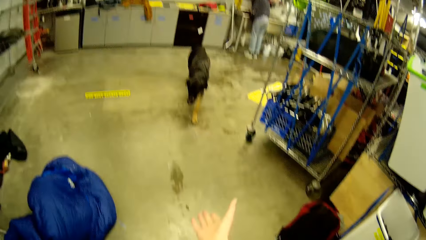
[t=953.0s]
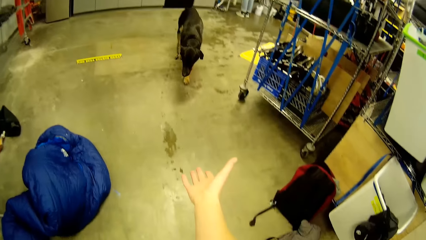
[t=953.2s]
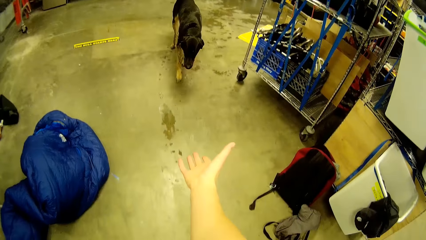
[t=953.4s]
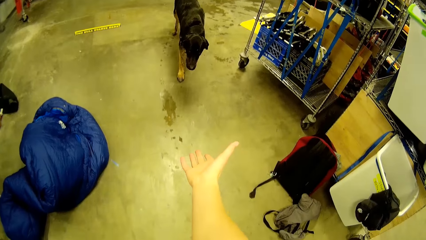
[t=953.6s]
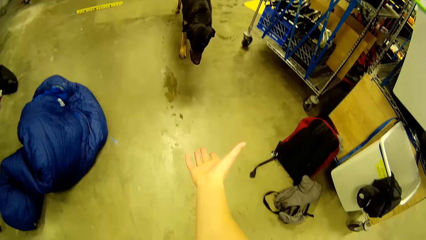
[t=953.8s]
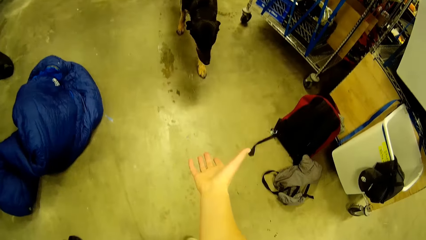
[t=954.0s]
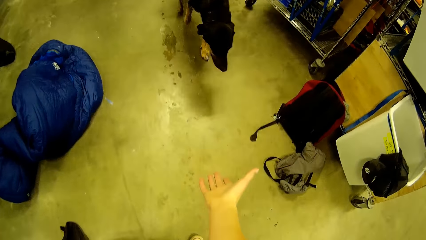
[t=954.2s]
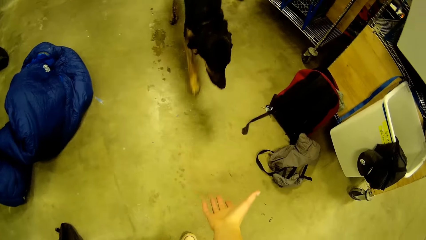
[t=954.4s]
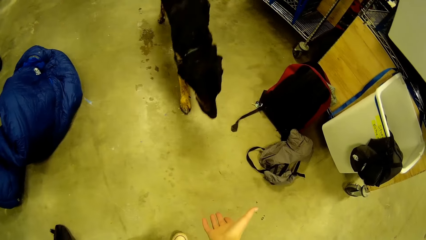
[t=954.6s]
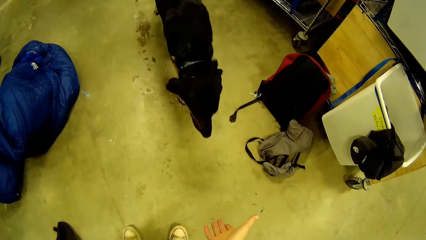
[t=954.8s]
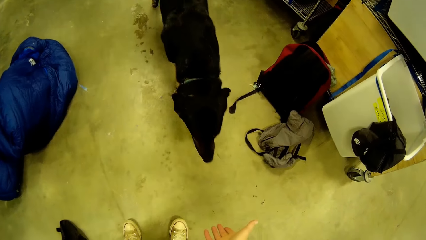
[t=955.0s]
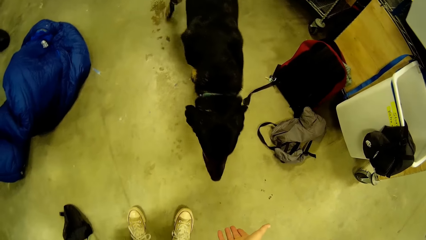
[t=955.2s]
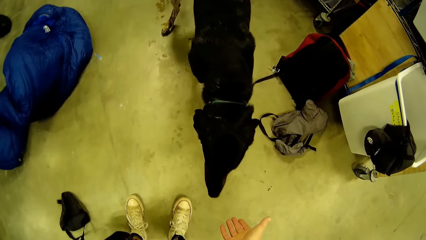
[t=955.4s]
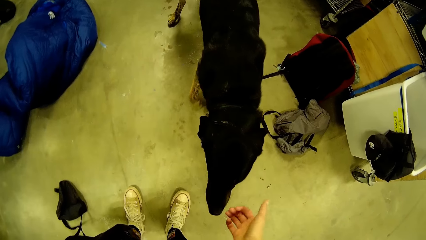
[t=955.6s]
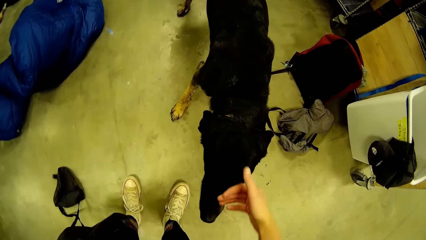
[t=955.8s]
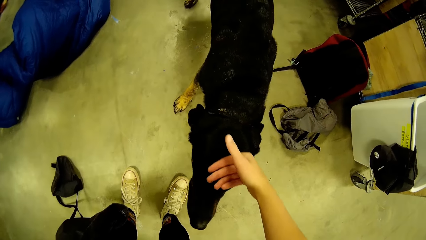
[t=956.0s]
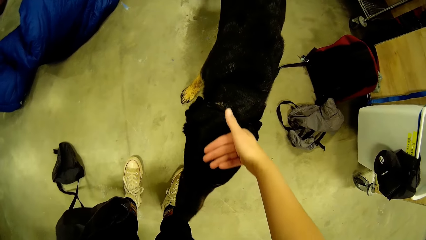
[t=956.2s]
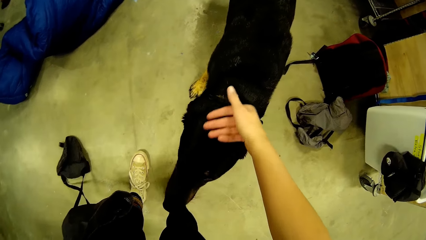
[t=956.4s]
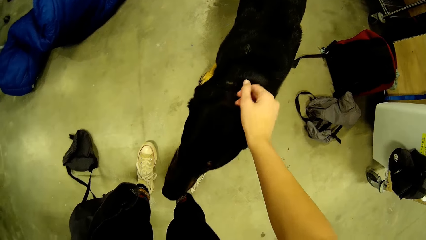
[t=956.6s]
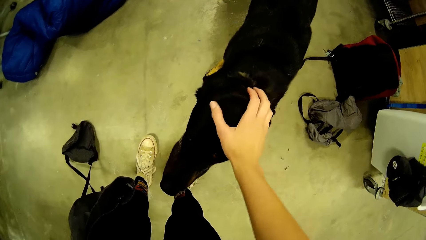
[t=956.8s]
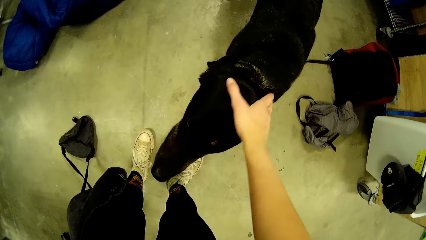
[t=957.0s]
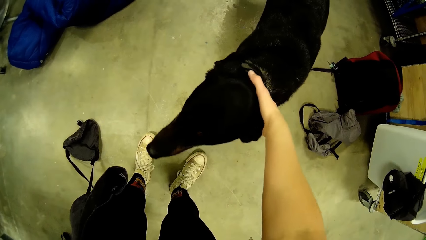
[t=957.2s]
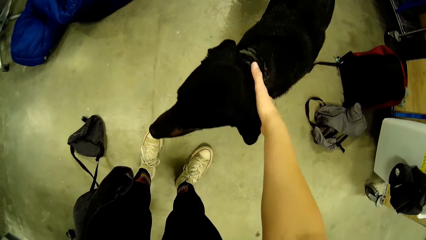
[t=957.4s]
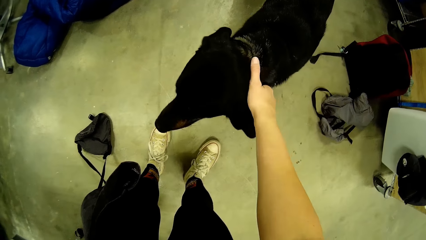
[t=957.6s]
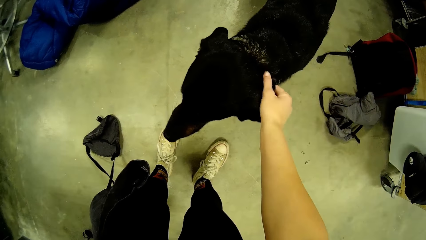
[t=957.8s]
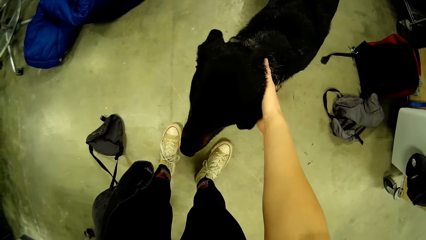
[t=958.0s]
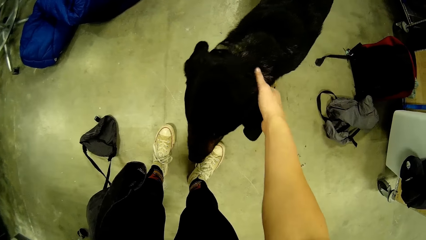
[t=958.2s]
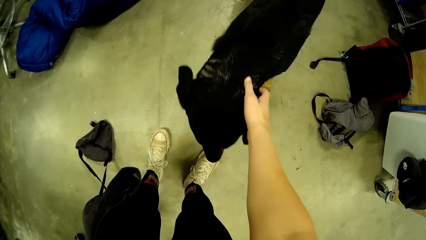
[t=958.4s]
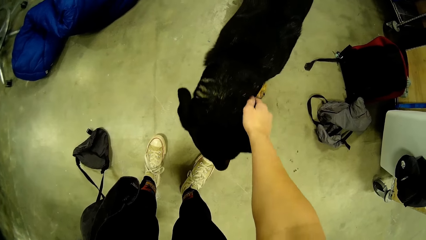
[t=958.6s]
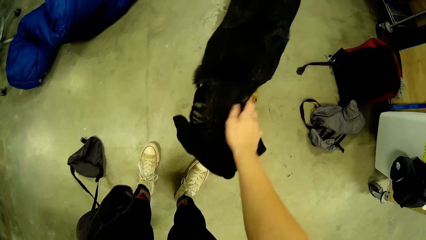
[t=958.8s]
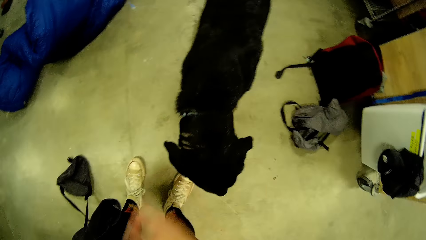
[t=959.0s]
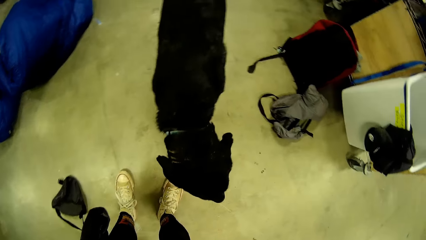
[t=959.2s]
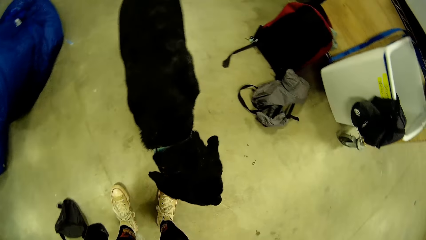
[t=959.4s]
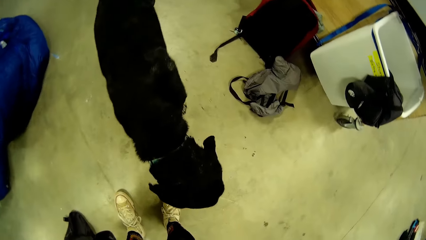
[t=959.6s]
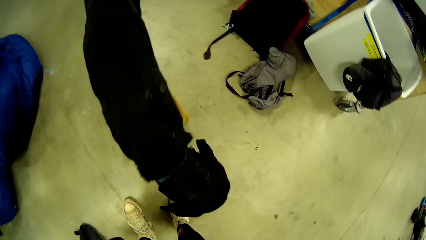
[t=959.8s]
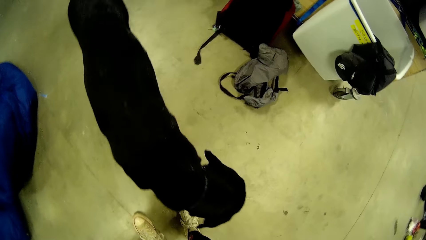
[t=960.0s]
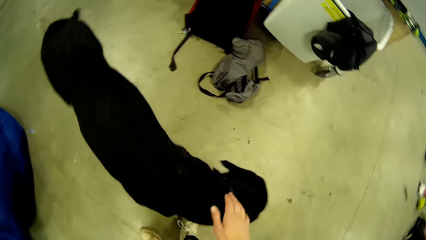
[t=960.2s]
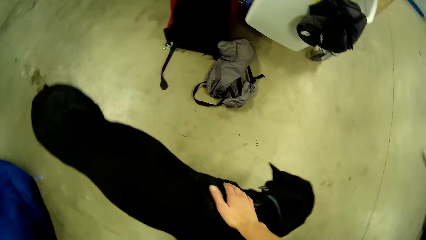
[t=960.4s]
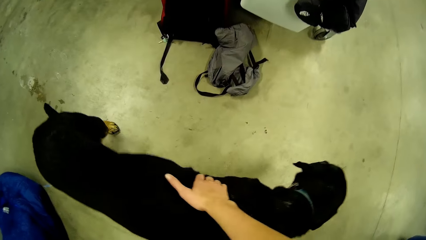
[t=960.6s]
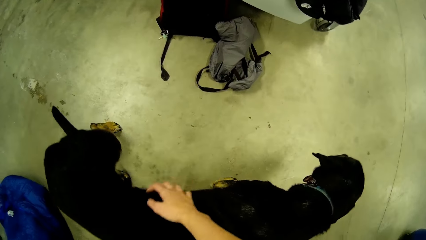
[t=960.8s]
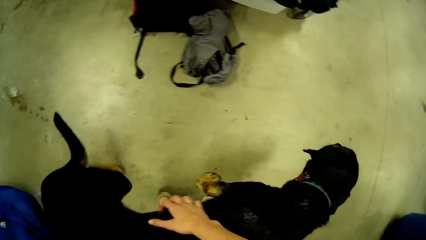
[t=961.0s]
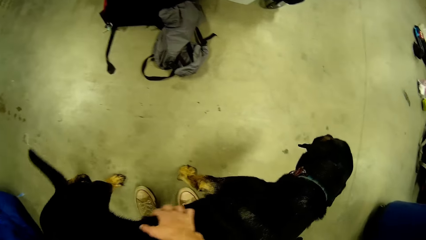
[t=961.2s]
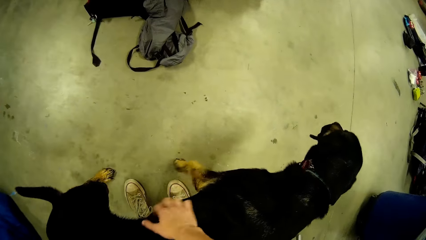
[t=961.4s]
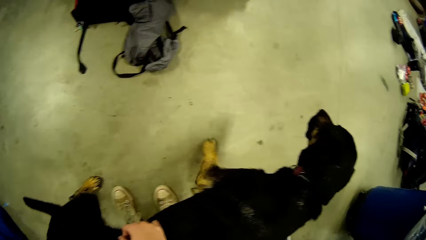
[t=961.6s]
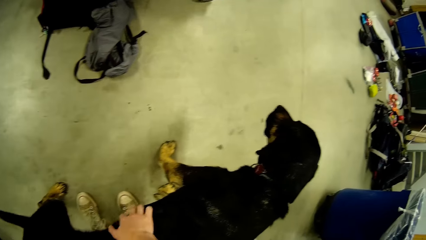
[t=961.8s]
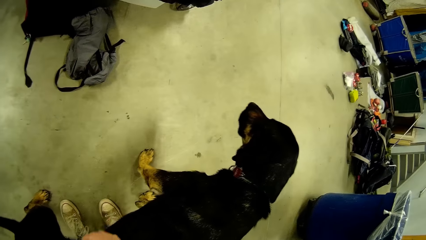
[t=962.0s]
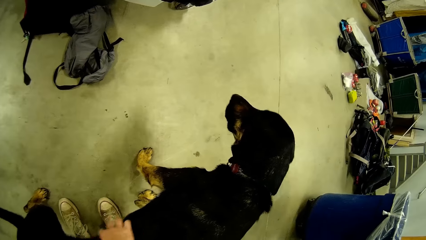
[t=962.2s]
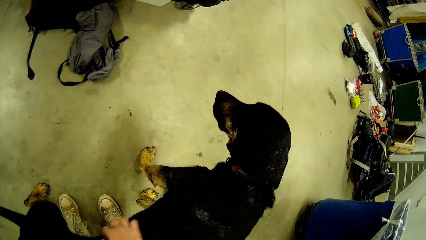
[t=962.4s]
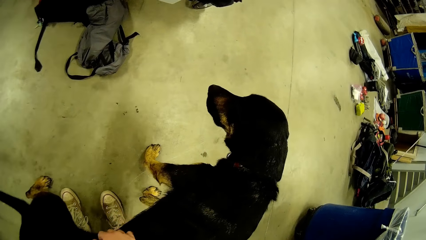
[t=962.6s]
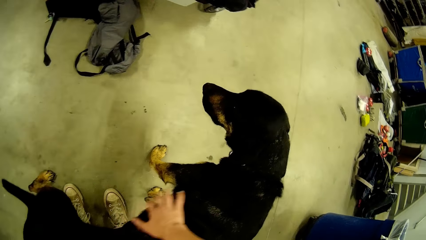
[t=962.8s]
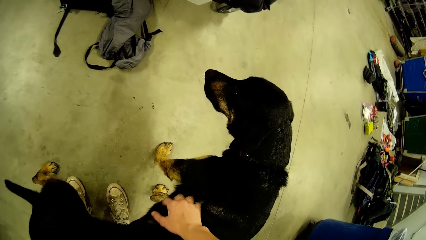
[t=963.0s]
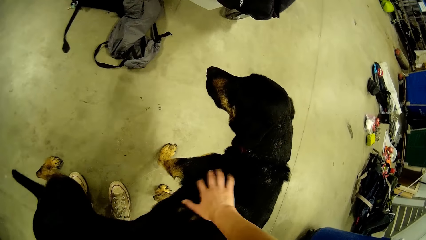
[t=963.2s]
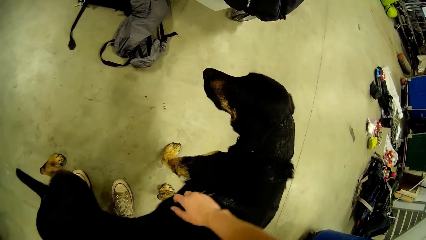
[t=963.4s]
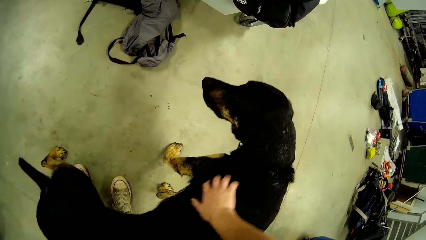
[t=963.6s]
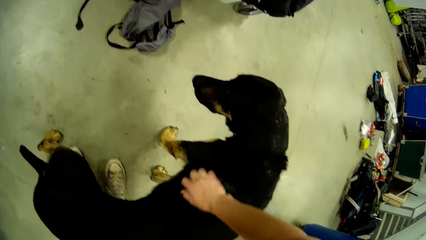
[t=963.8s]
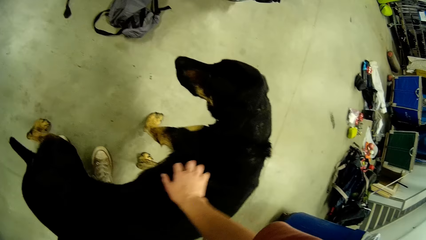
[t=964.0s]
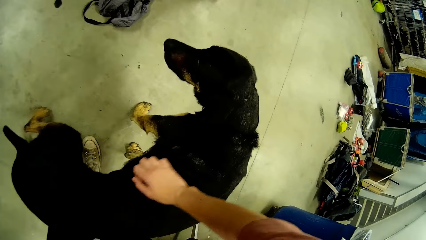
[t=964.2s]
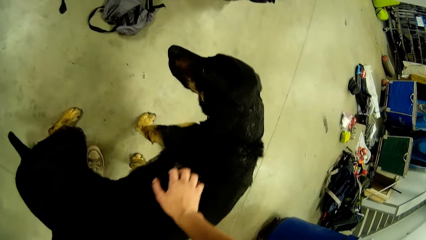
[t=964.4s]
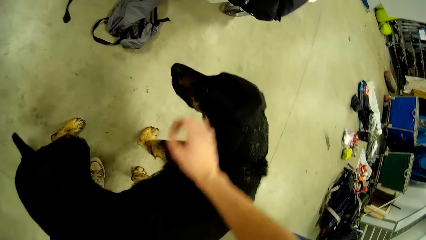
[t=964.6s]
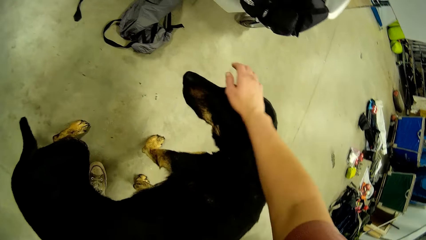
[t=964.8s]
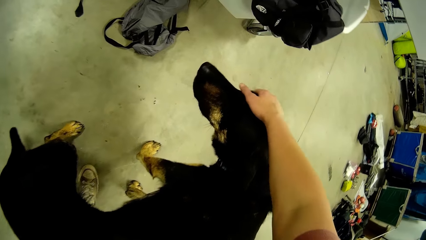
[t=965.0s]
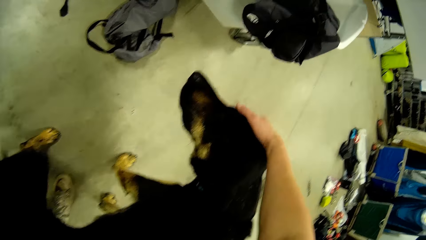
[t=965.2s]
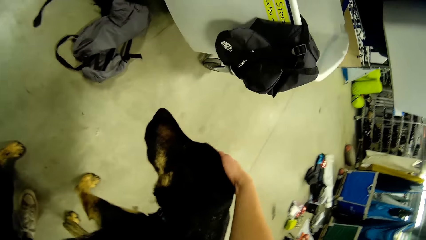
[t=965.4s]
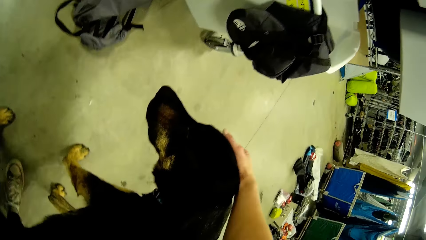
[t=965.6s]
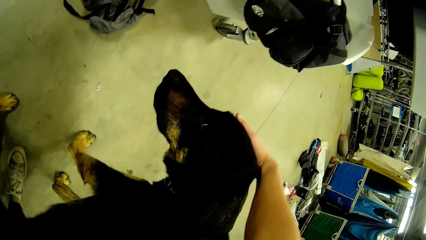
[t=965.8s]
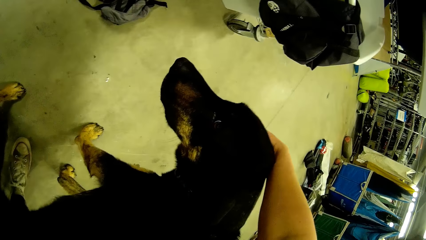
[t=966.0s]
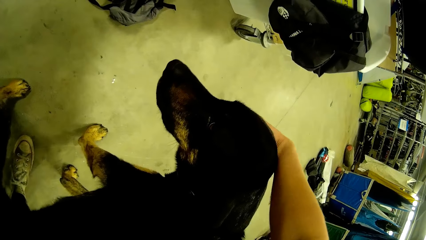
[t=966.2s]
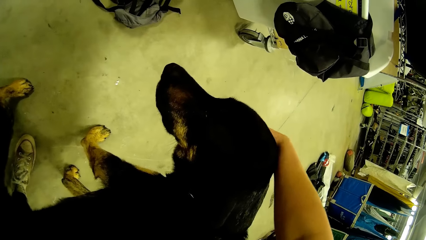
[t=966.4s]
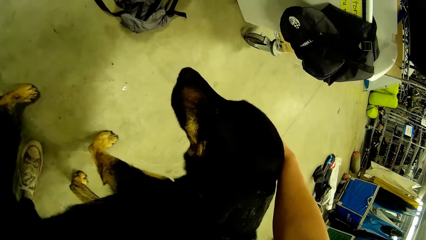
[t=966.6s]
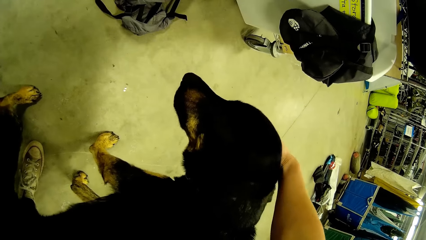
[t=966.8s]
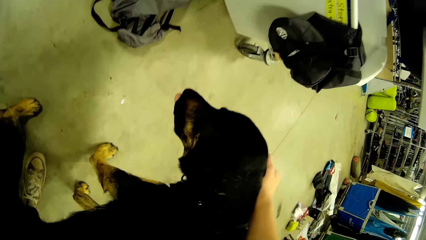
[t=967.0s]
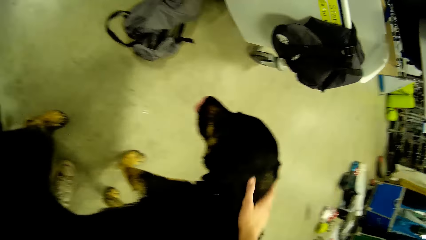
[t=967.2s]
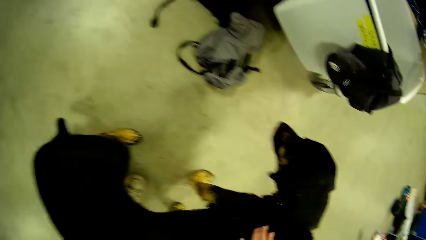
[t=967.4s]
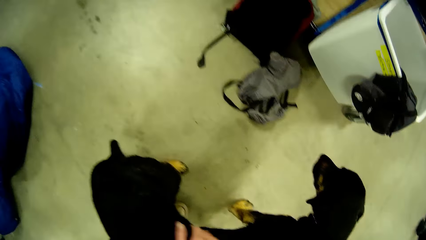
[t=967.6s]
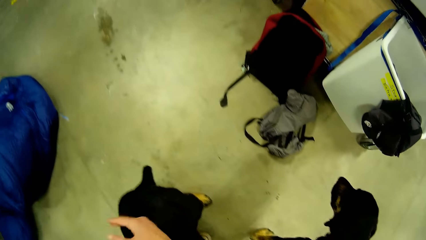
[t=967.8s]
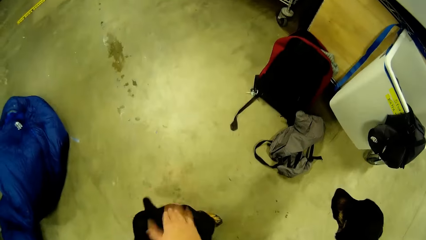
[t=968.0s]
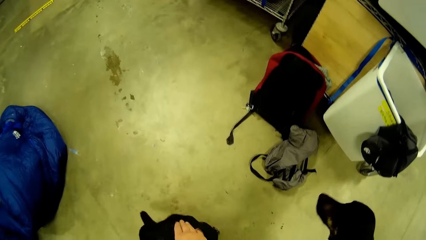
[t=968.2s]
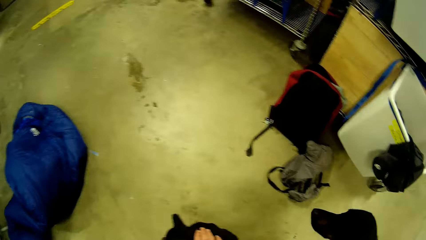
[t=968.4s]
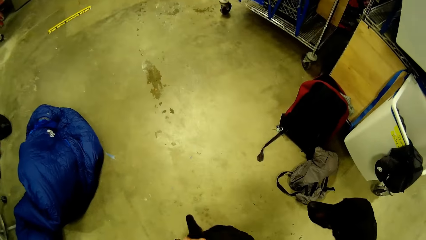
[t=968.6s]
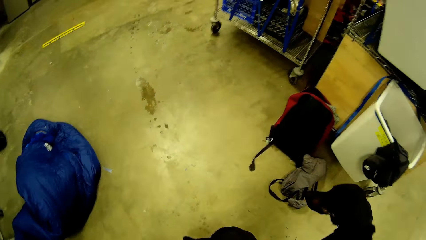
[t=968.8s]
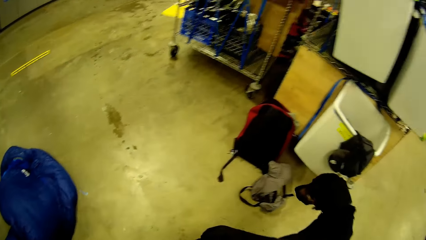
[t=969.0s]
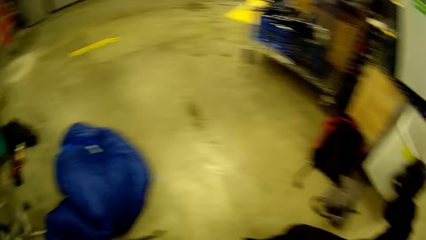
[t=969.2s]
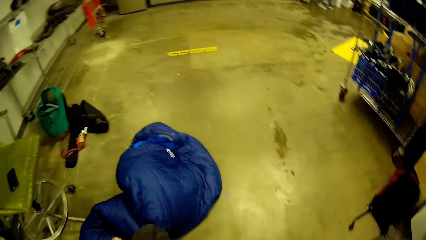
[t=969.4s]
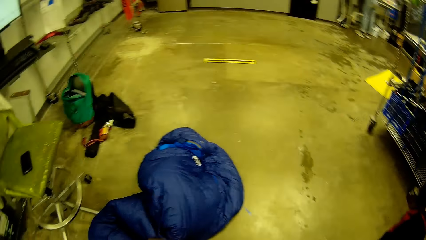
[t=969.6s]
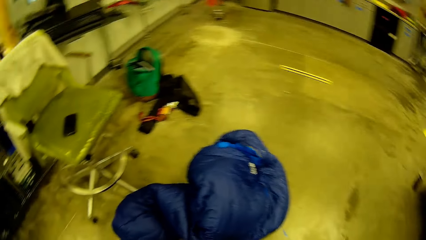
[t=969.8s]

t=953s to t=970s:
The dog walks towards the camera wearer. The camera wearer stretches her hands towards the dog. She moves a hand back. She strokes the dog with her right hand. She removes a hand from the dog. She touches the dog. She hits the dog.
